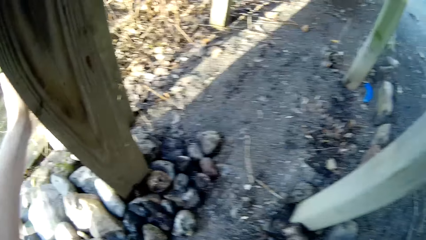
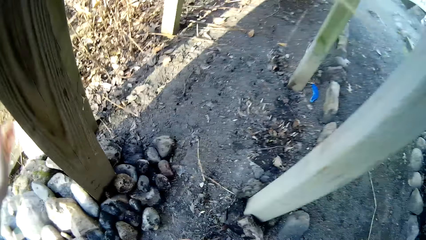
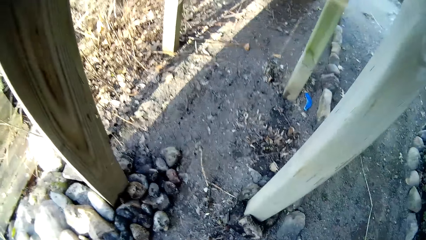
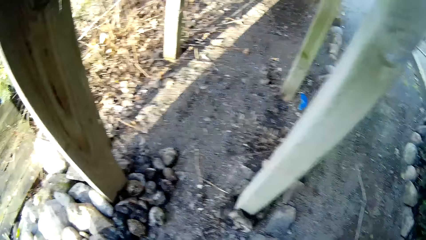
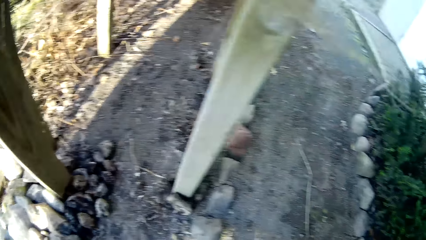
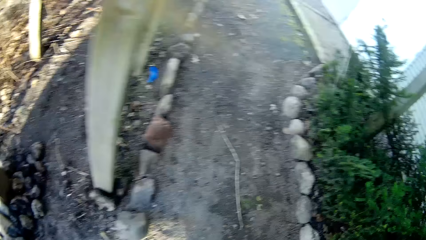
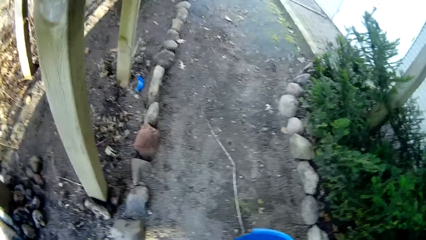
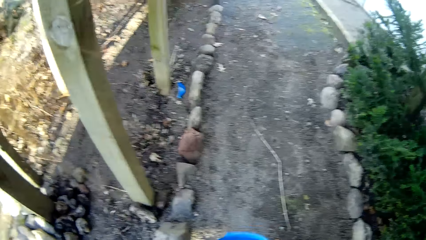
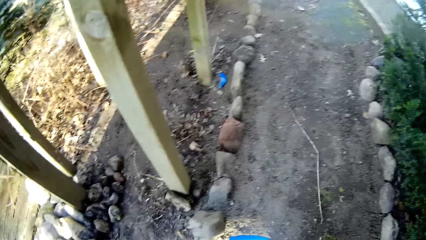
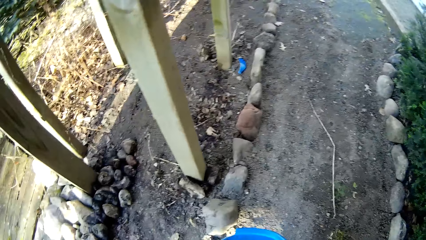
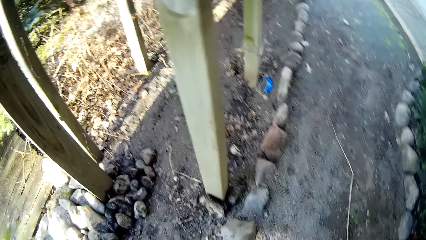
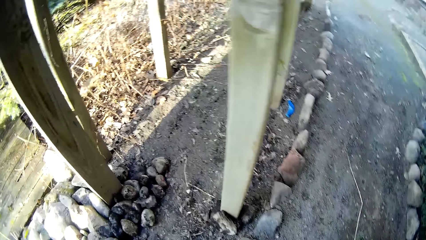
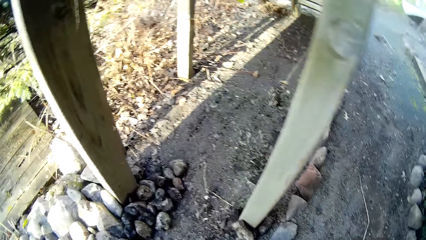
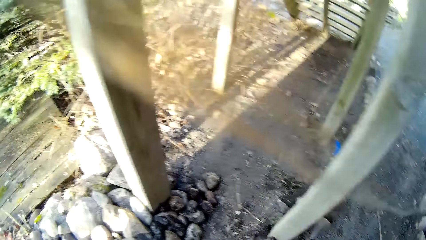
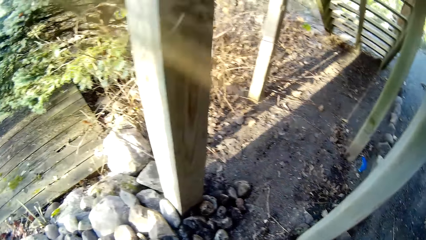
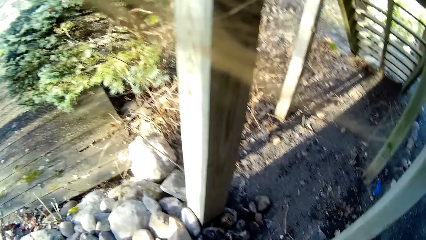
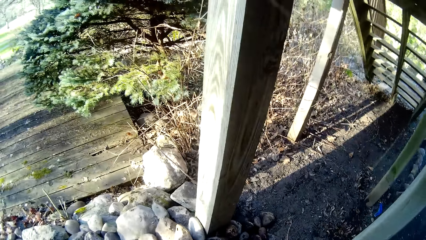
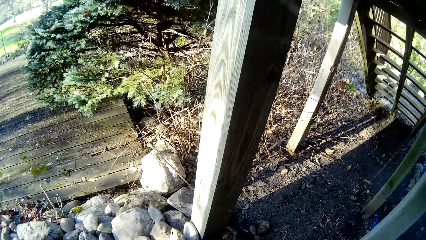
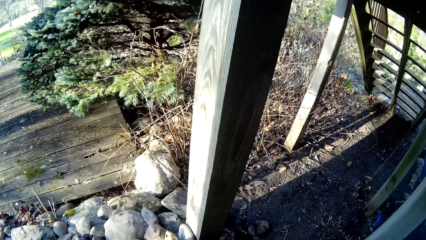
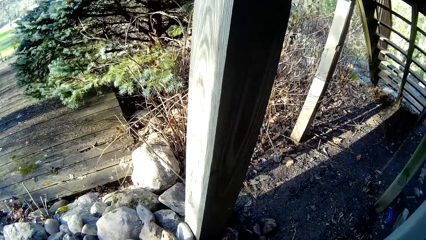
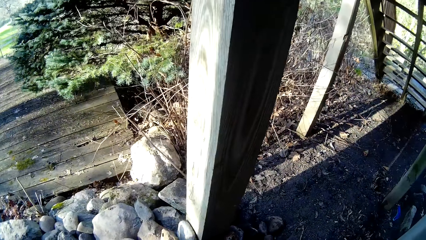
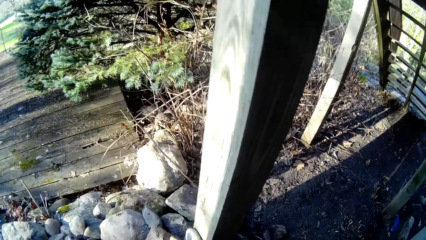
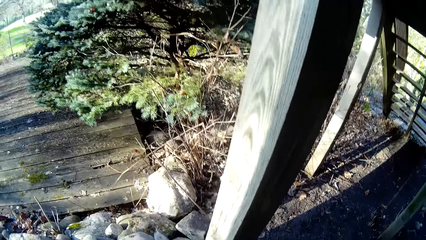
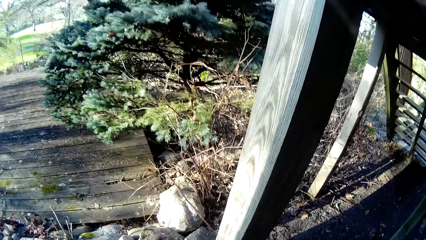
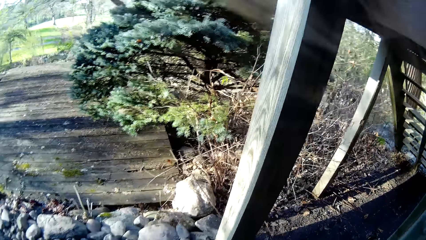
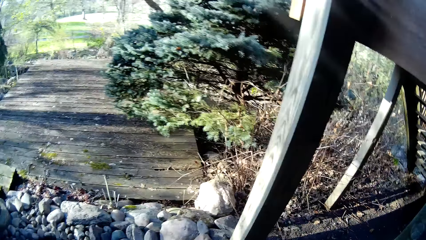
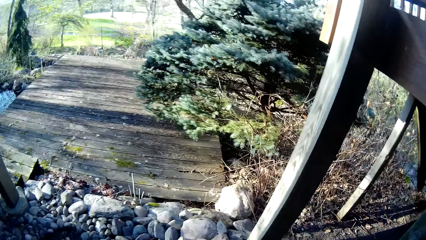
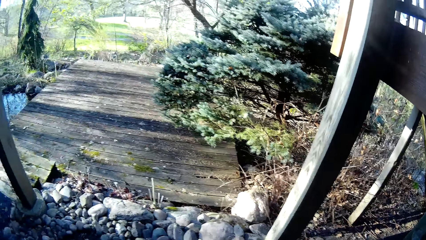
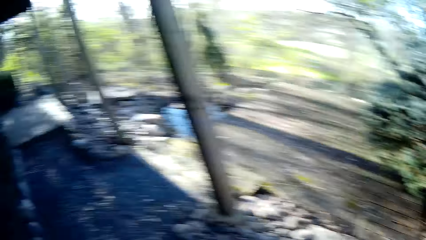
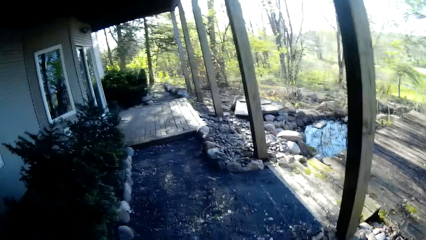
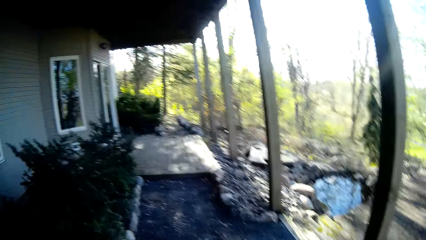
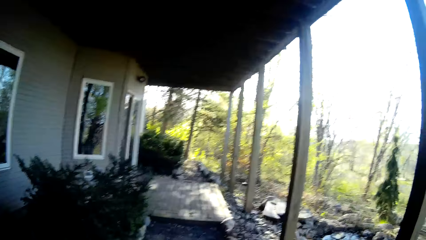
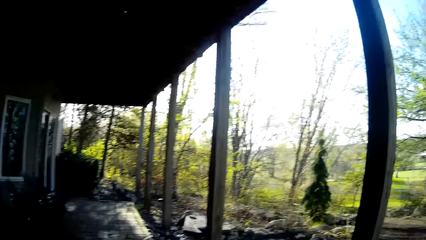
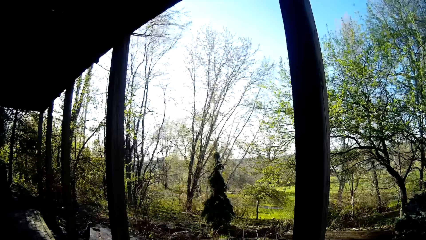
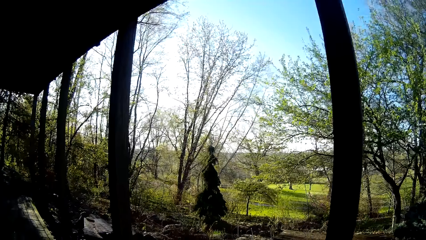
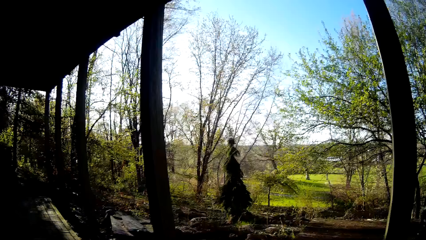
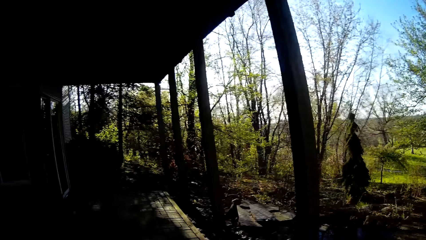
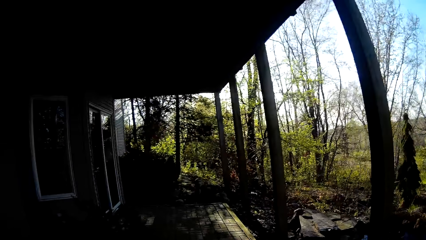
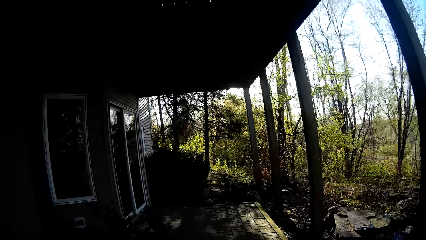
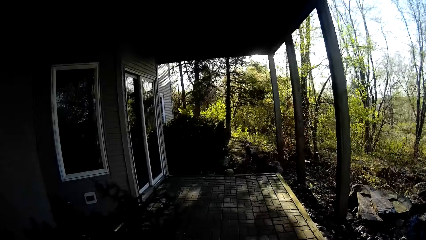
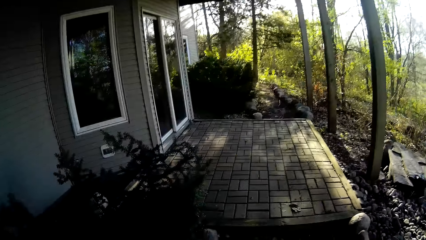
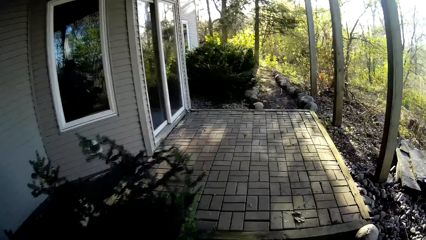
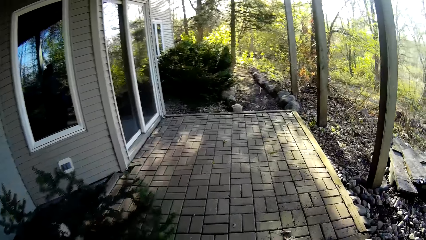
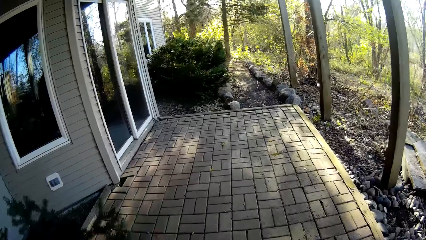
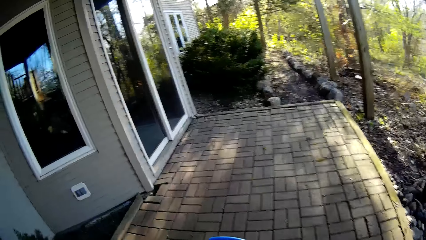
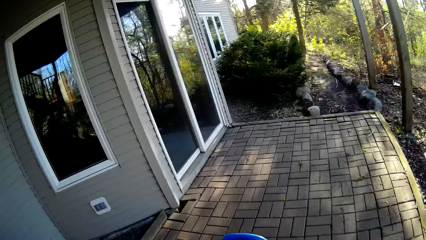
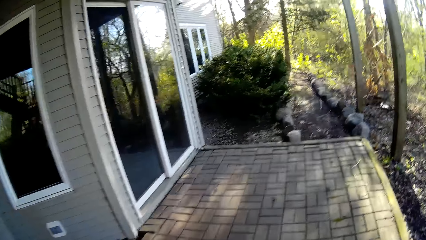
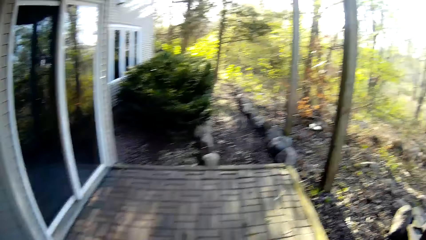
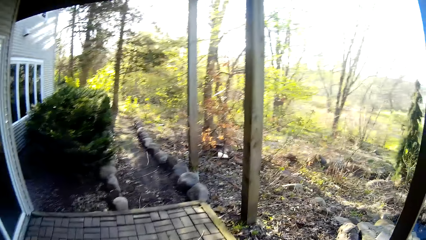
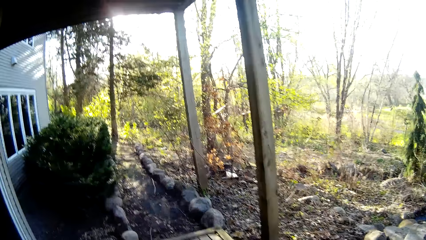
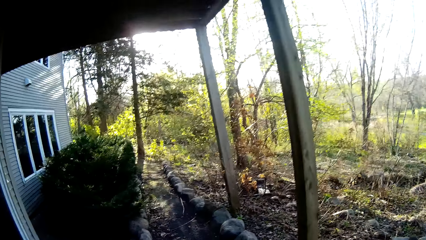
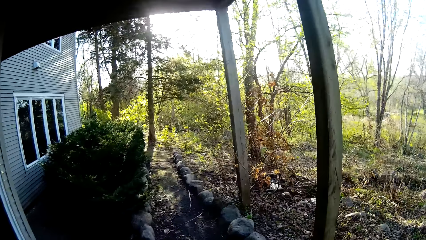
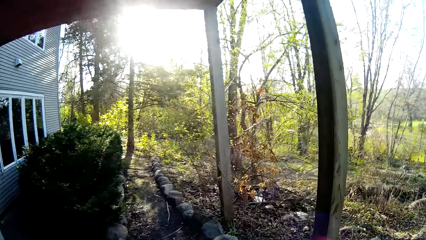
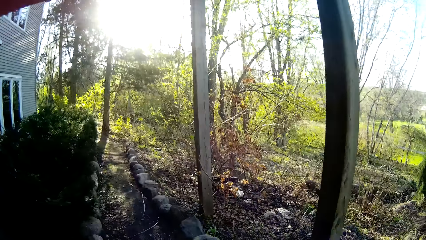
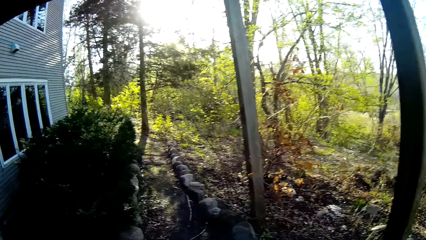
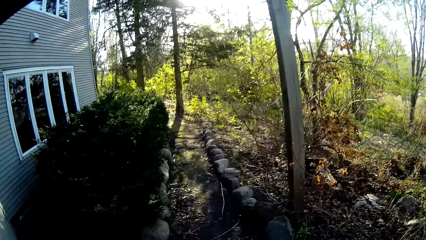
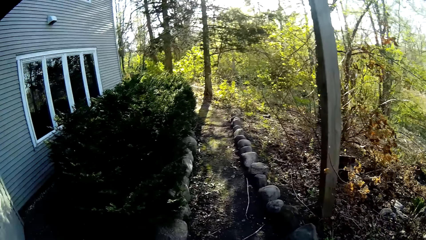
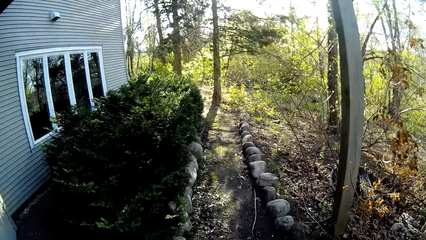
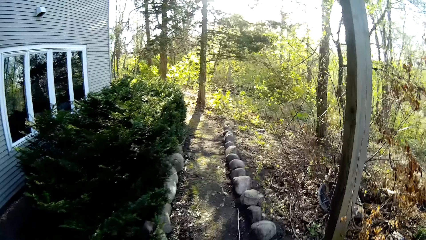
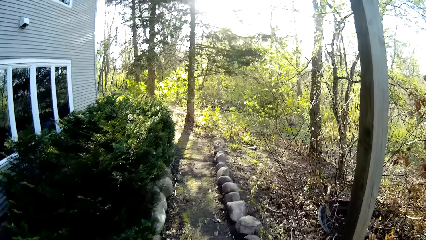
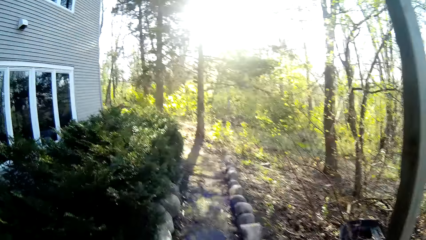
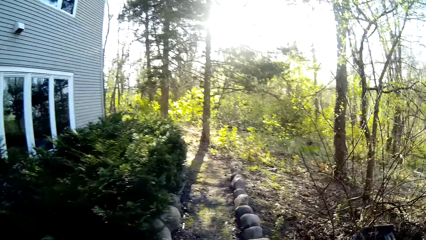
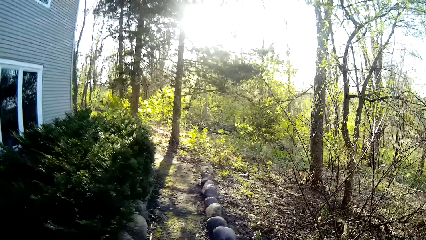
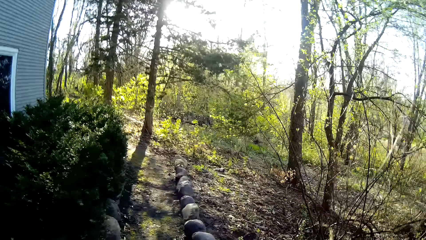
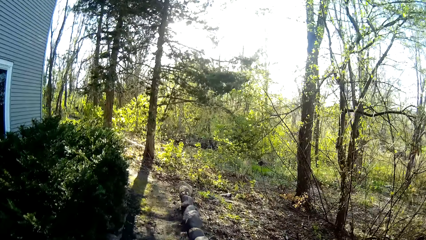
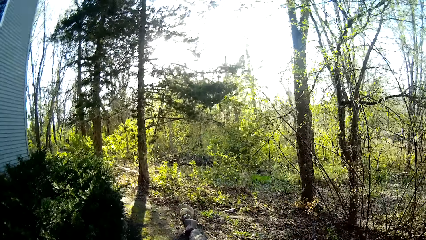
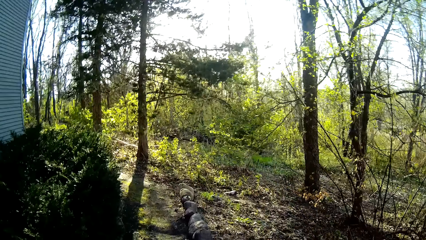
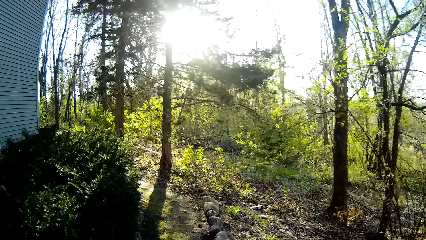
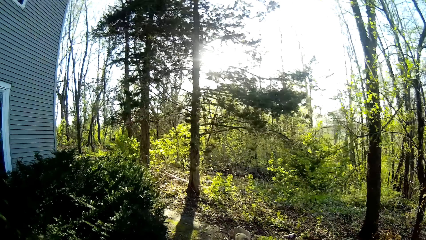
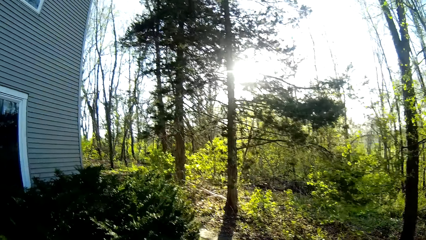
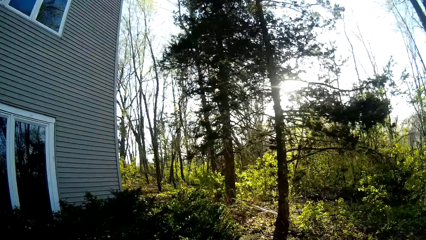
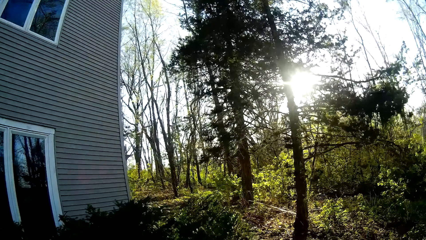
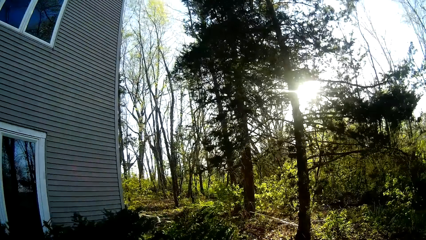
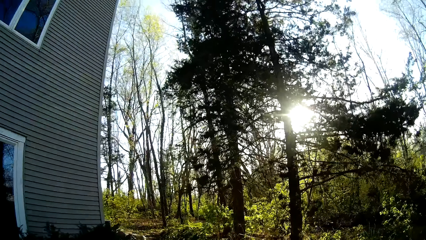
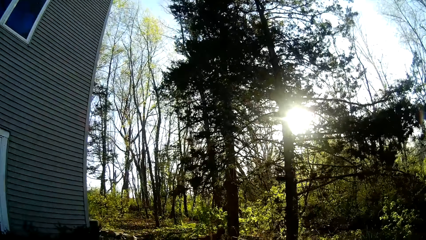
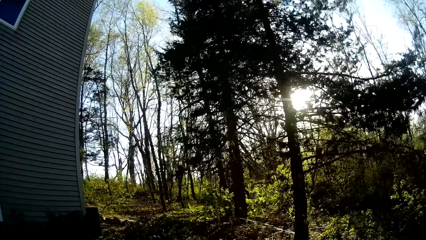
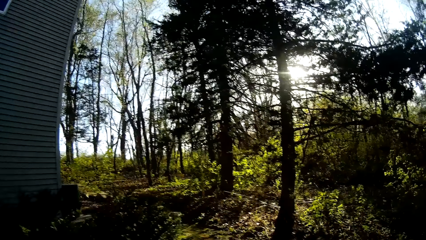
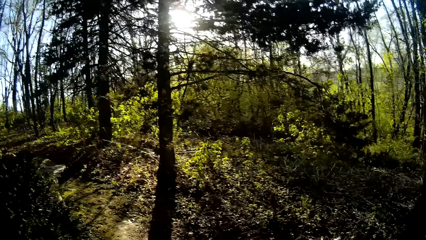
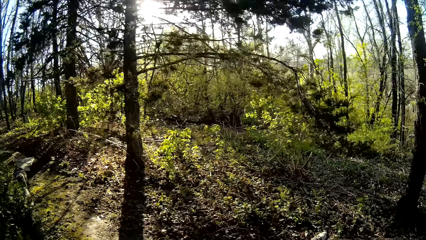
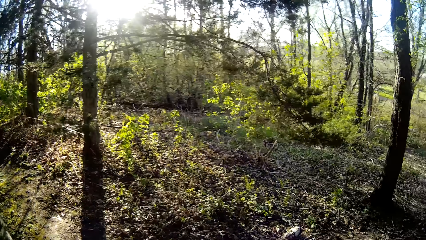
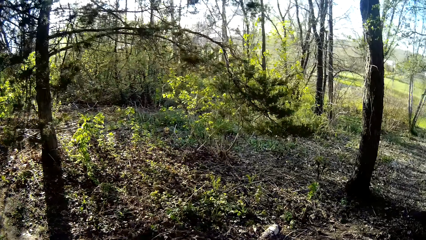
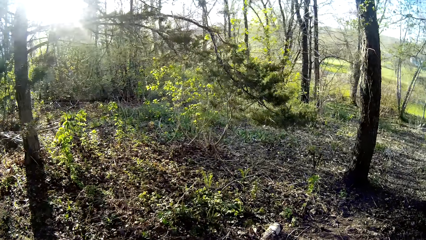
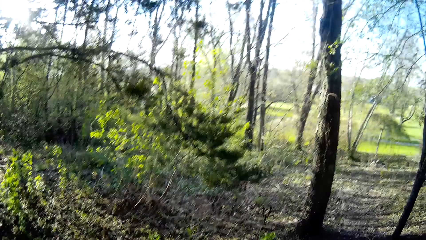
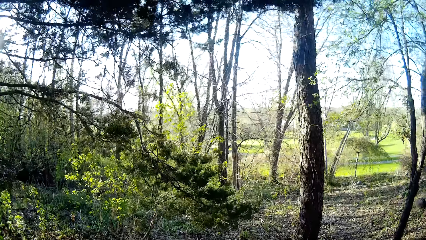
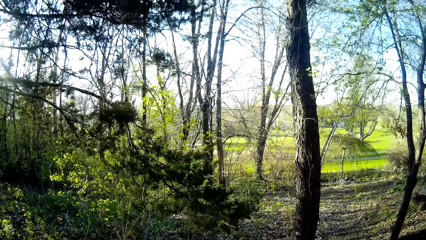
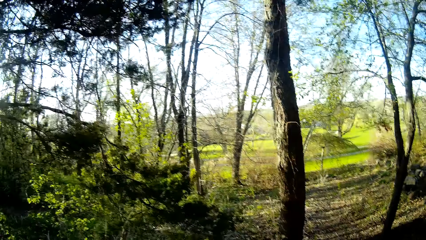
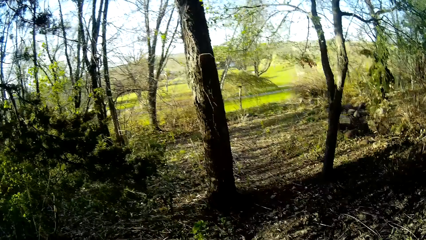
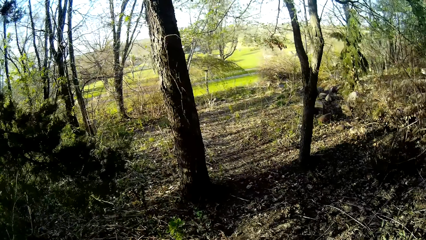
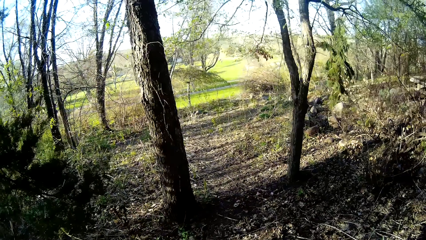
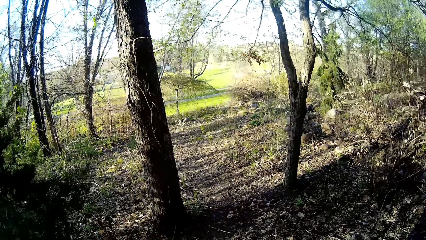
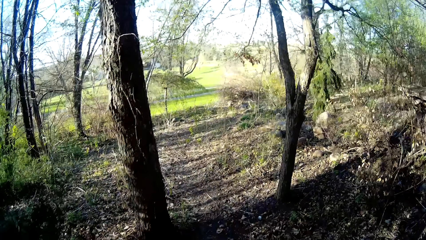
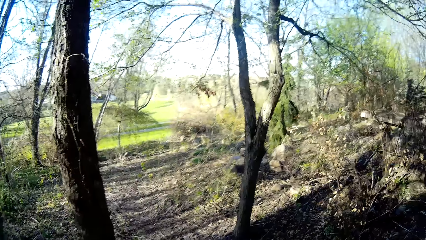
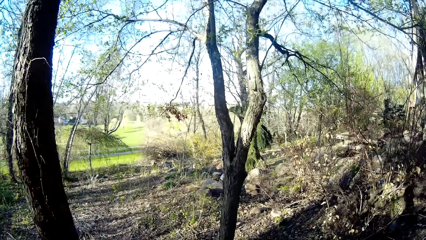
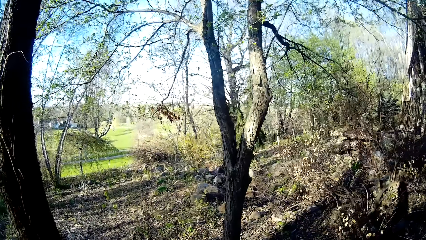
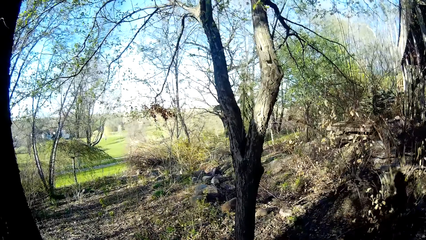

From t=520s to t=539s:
The camera wearer moves her hand on the wood. She removes her hand from the wood. She lifts a bucket from the ground with her right hand. She puts the bucket on the ground with her right hand. She looks around. She walks to the field.
